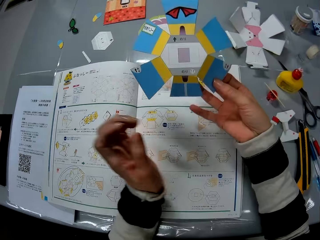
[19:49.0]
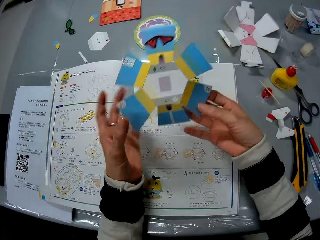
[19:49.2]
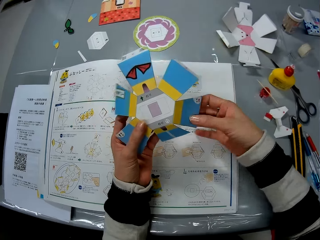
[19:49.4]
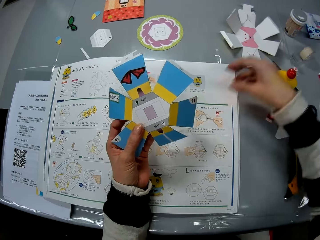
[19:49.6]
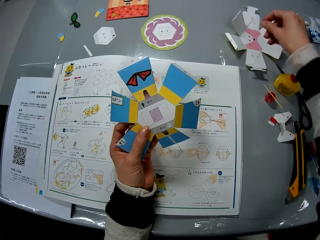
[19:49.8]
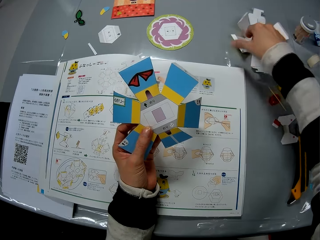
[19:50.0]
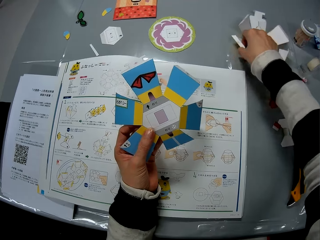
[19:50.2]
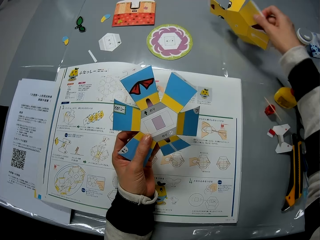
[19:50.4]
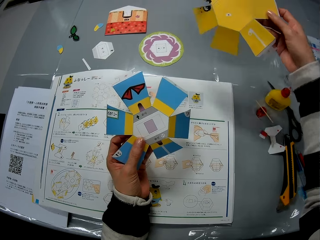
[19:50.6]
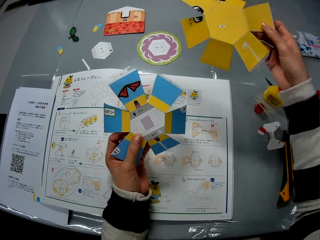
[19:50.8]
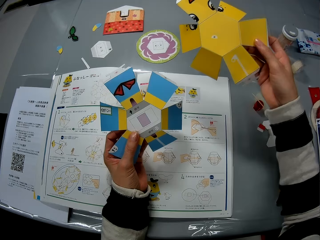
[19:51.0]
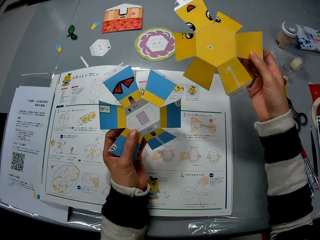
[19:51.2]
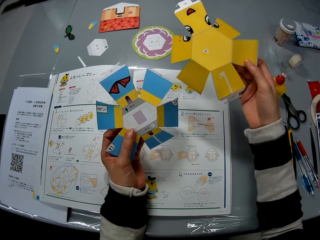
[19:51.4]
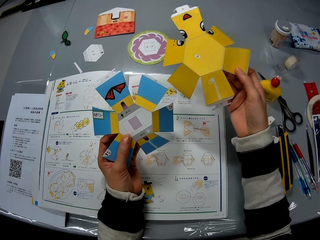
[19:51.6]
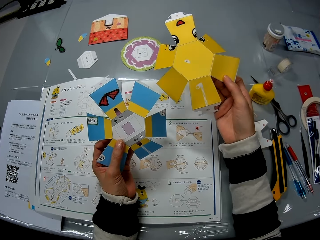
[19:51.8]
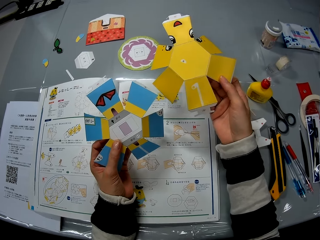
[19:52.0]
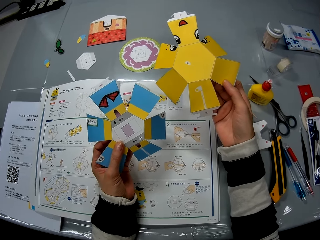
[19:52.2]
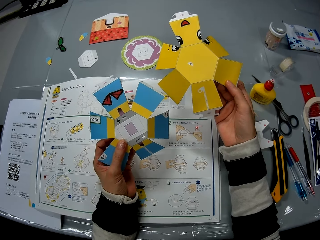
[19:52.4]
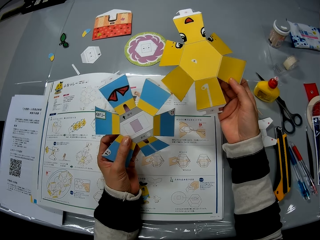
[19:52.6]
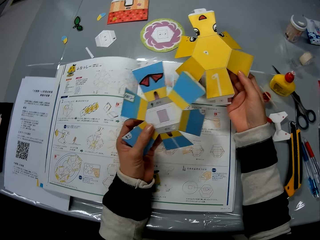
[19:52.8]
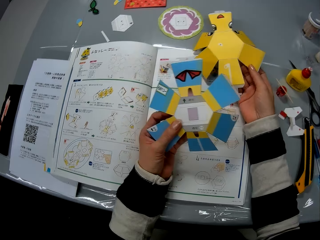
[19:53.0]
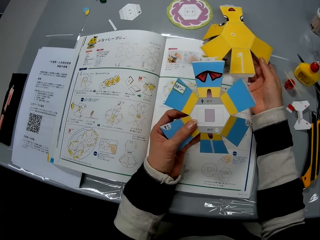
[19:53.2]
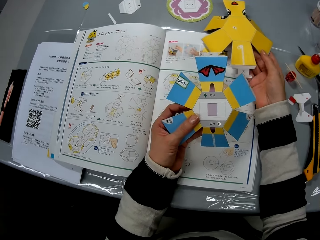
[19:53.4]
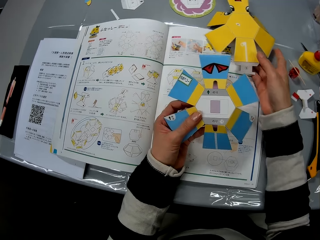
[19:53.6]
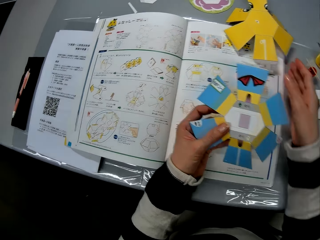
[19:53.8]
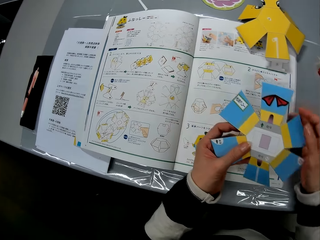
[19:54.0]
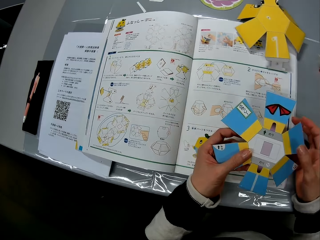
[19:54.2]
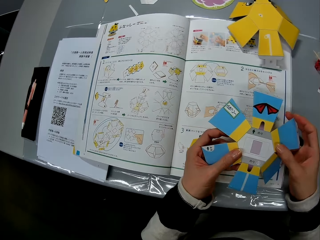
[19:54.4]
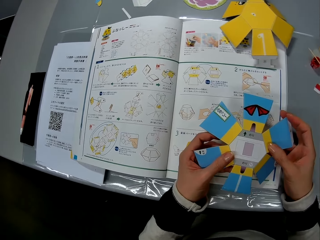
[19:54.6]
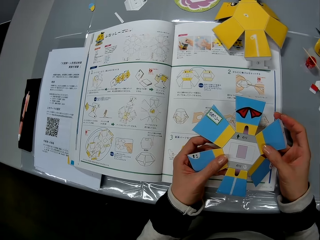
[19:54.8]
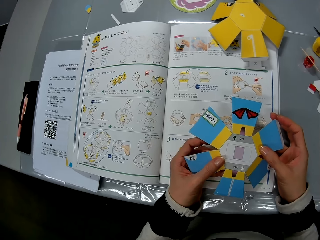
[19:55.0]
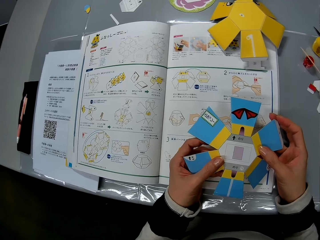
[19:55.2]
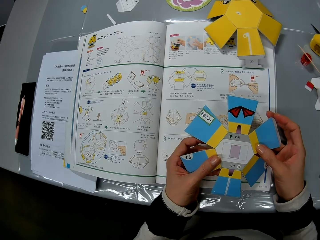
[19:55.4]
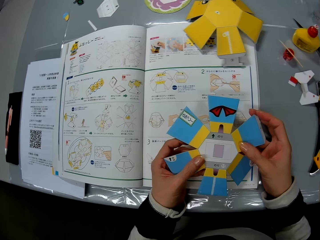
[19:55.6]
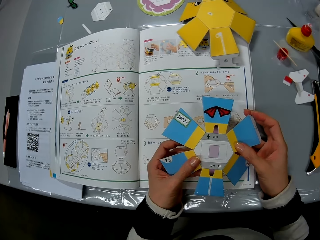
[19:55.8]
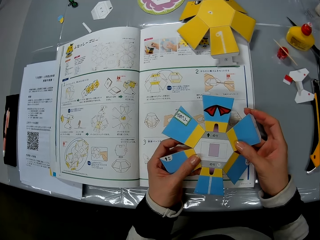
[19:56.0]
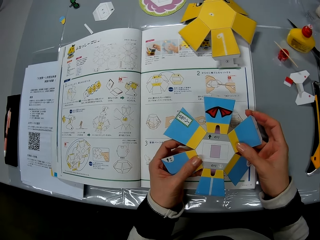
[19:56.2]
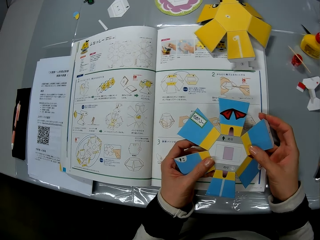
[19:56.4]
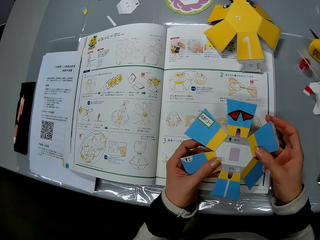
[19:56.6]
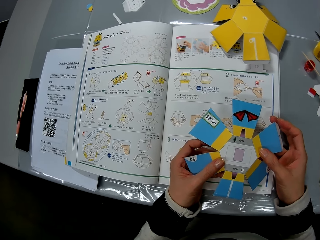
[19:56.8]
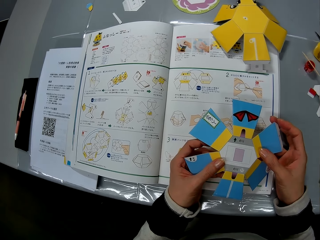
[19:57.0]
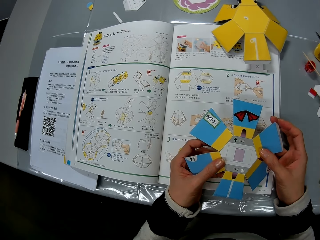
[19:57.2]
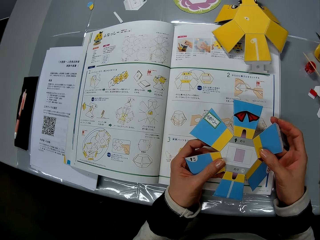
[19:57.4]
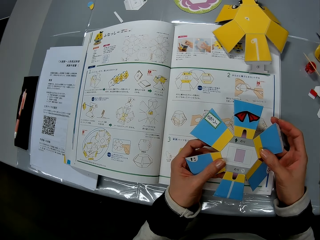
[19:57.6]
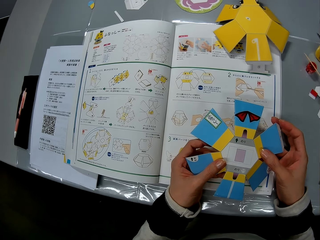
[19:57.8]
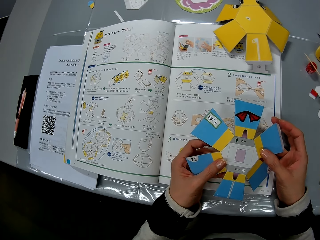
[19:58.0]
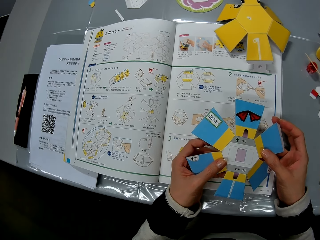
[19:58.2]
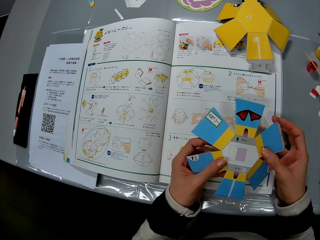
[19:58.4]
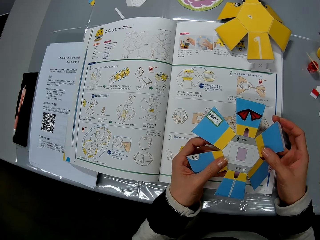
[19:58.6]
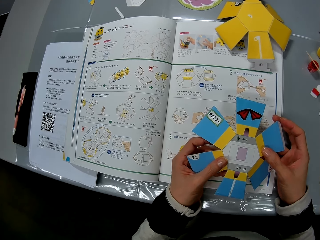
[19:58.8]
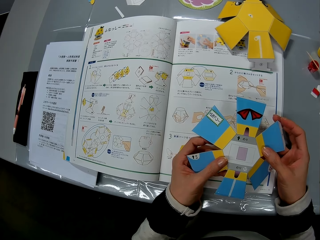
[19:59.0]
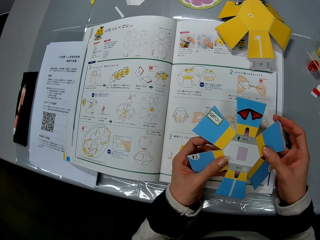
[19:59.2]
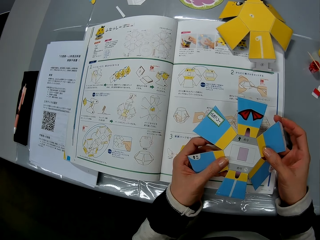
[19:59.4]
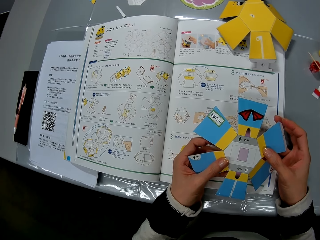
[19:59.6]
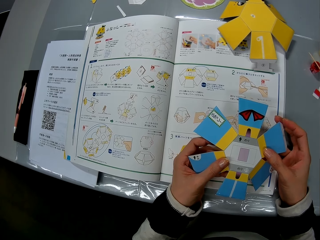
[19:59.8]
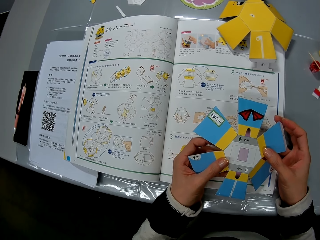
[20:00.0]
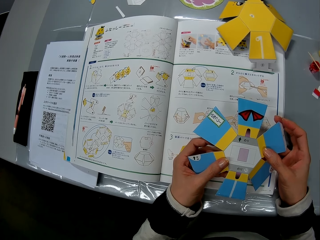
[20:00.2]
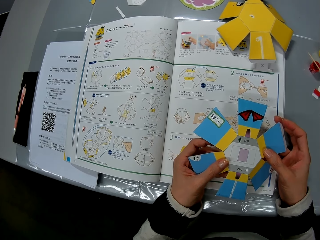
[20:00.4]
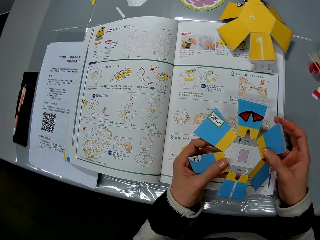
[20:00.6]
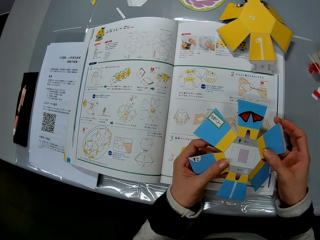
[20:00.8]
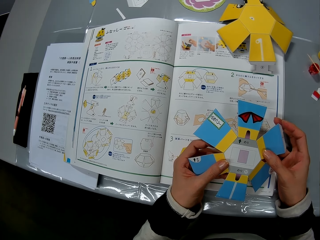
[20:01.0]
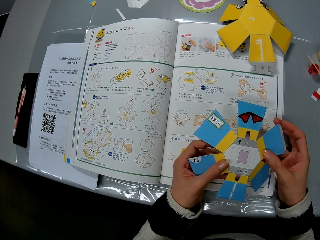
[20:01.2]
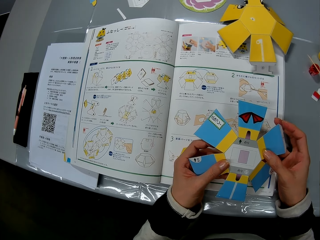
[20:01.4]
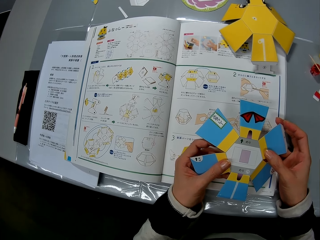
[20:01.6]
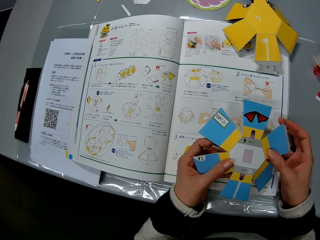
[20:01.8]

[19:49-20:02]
The camera wearer passes the paper craft to her left hand. She picks another paper craft piece or decoration from the table. She holds the decorations. She drops the paper craft on a book manual on the table. She holds the first paper craft with both hands. She reads the book.

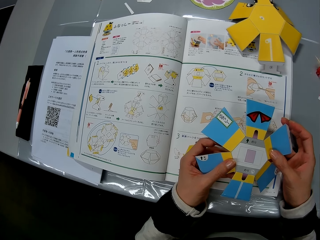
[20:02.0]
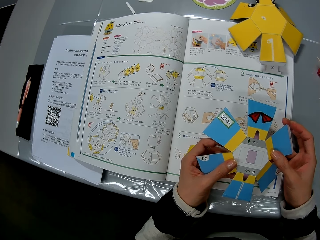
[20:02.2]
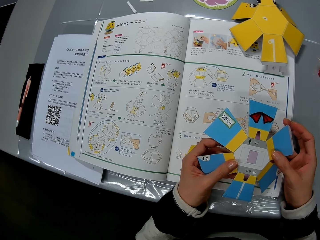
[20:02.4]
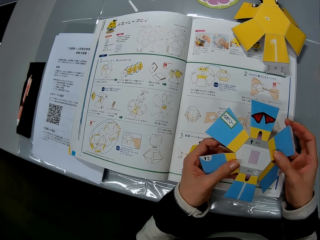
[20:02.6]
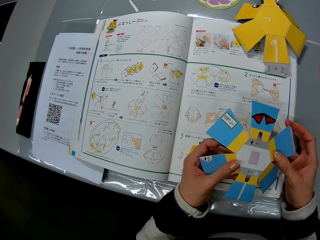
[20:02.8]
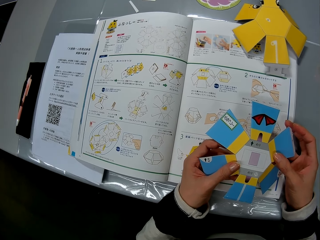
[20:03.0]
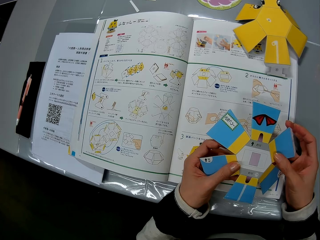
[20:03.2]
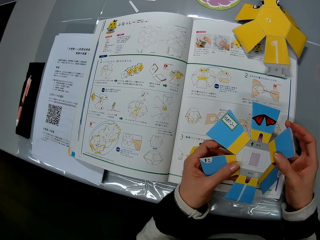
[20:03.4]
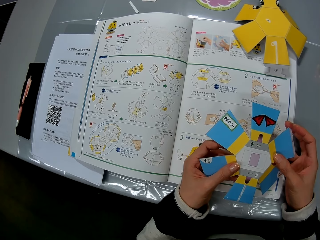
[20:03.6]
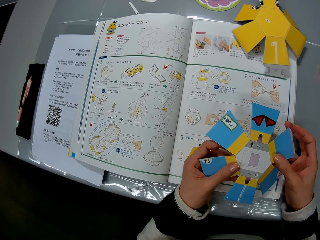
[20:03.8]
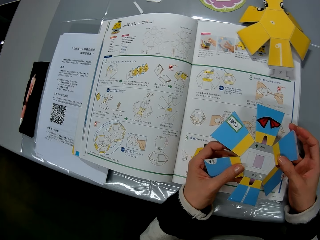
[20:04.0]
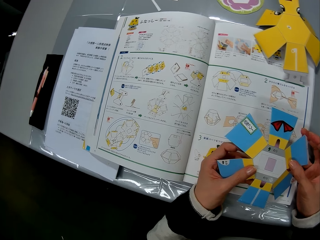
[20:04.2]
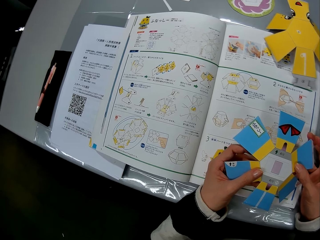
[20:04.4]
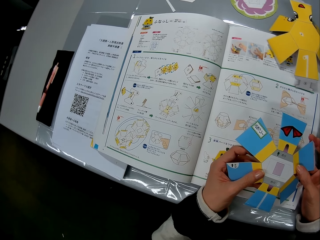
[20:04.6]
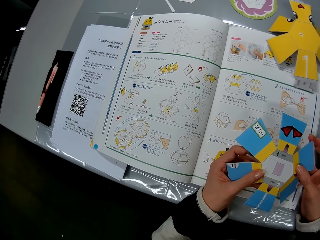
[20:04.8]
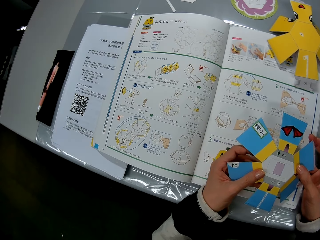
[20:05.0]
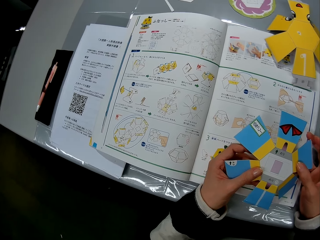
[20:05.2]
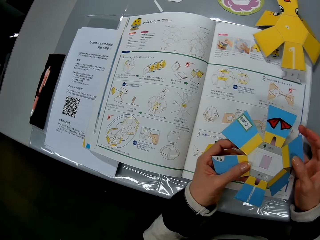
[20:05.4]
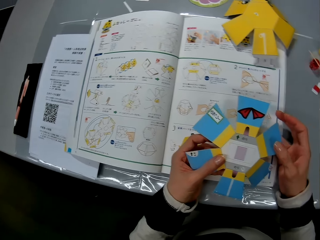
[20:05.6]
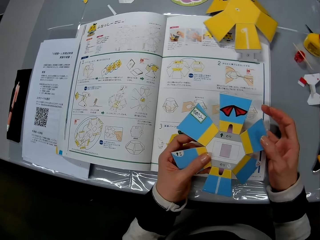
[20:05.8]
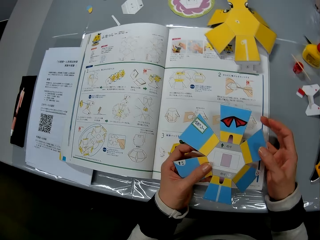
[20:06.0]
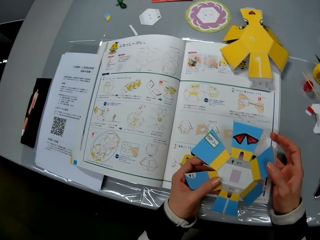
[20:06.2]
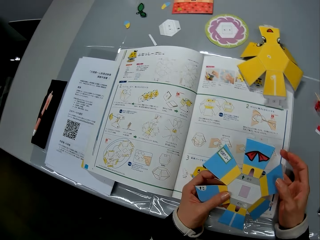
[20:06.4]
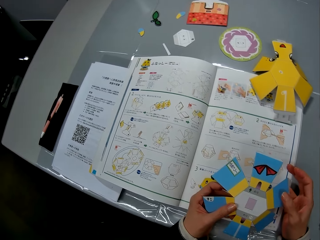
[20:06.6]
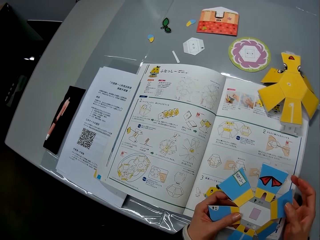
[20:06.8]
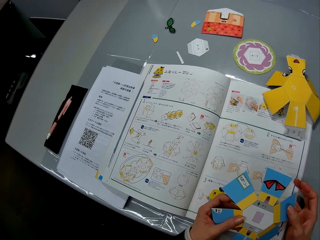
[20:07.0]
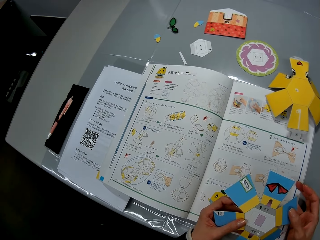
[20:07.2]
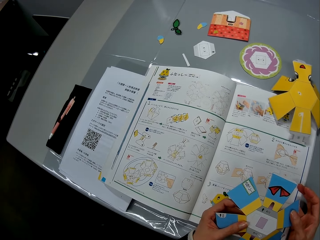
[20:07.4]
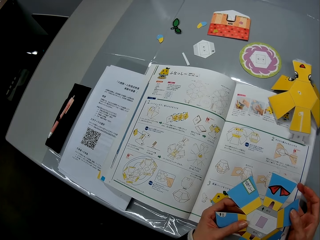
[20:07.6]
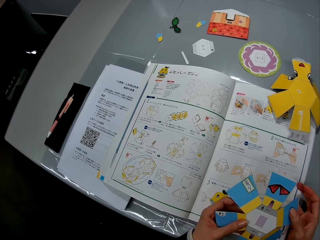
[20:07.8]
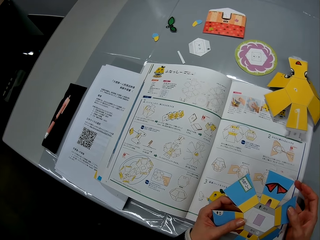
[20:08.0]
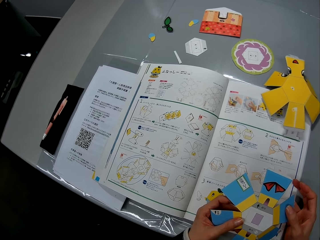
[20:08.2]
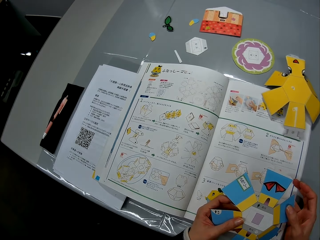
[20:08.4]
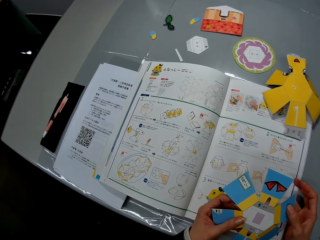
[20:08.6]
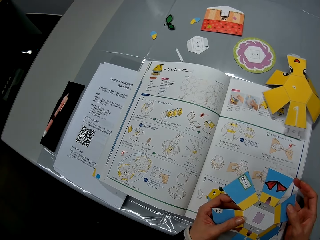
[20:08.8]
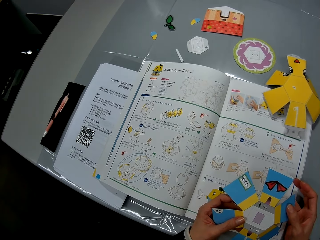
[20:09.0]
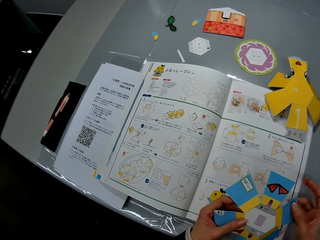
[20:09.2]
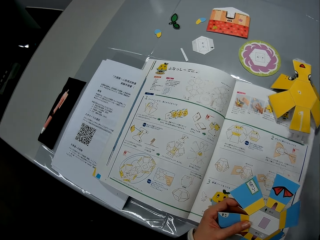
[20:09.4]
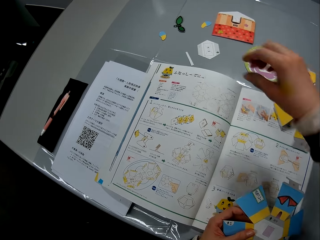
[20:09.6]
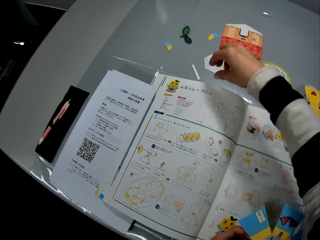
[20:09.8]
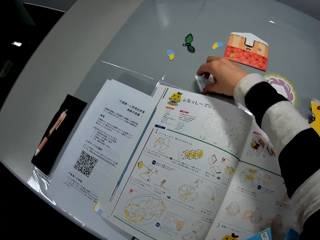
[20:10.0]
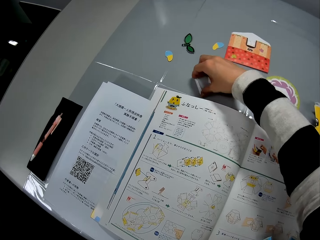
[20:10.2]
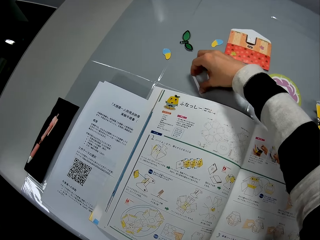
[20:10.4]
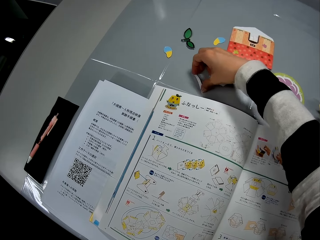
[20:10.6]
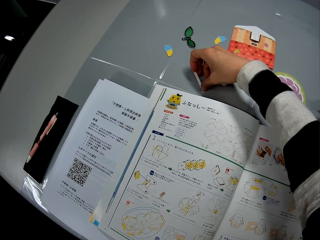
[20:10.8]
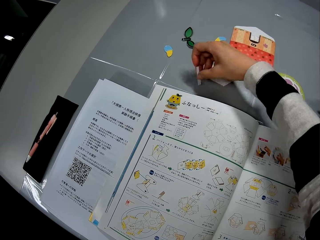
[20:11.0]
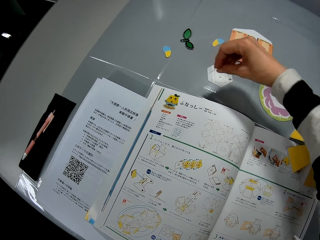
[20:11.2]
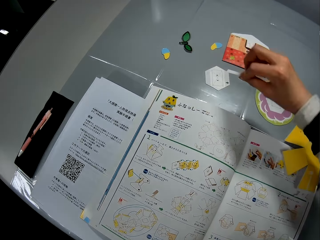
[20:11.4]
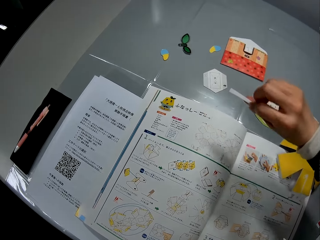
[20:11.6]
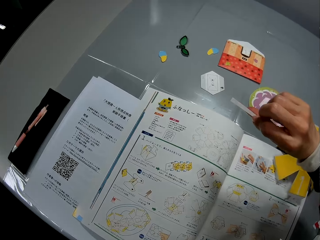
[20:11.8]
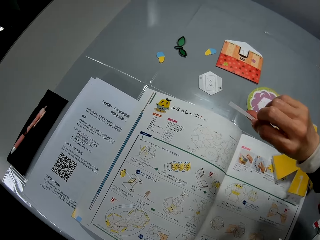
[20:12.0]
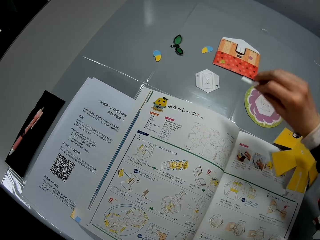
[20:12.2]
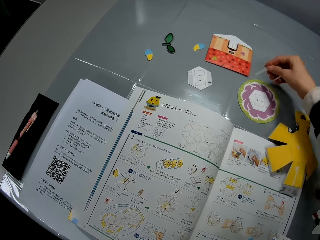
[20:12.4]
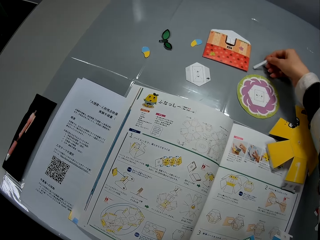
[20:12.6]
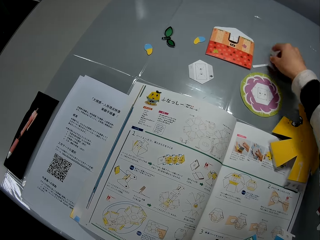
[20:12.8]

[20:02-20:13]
The camera wearer moves a tiny piece of paper craft on the table. They pick up the piece of decoration.
